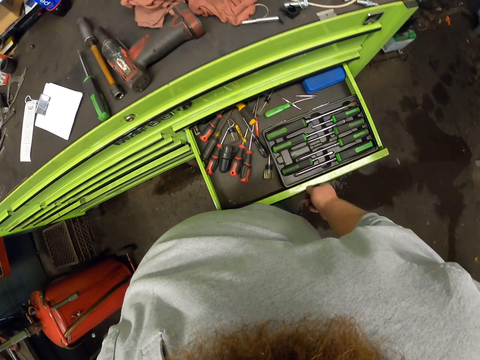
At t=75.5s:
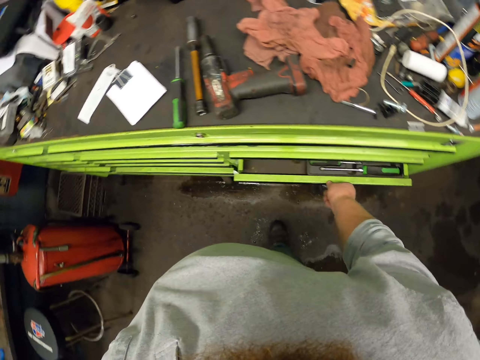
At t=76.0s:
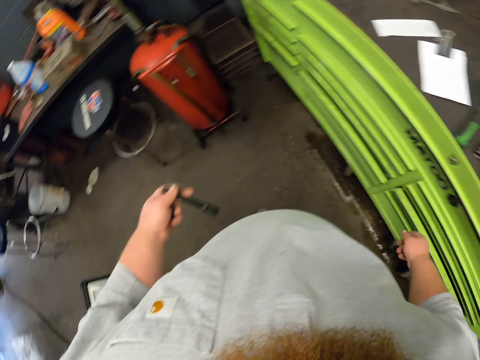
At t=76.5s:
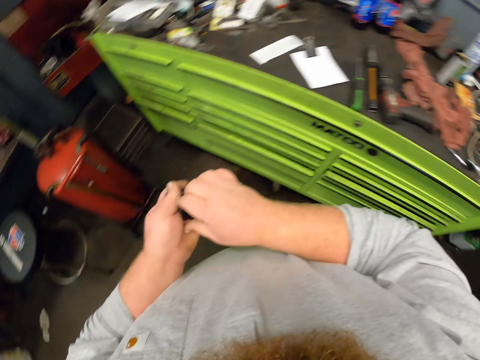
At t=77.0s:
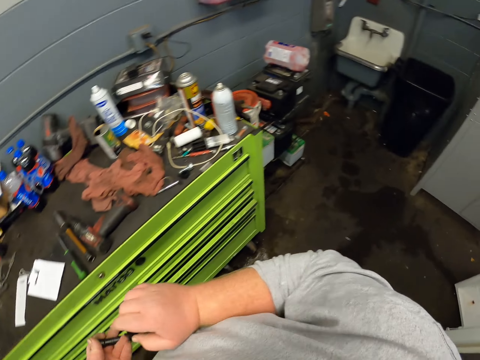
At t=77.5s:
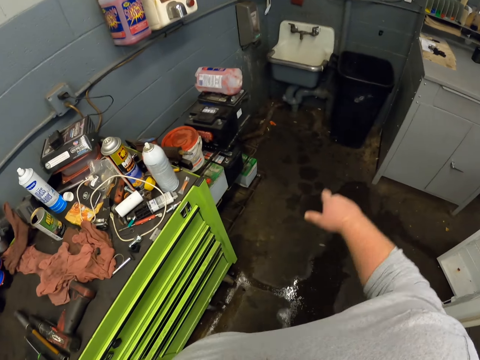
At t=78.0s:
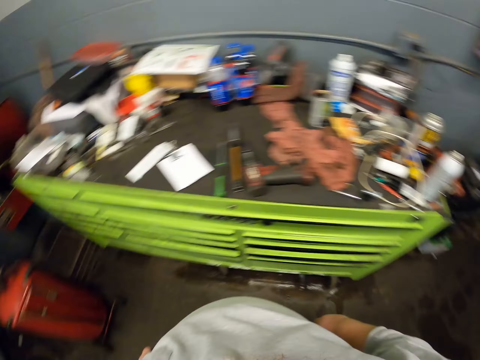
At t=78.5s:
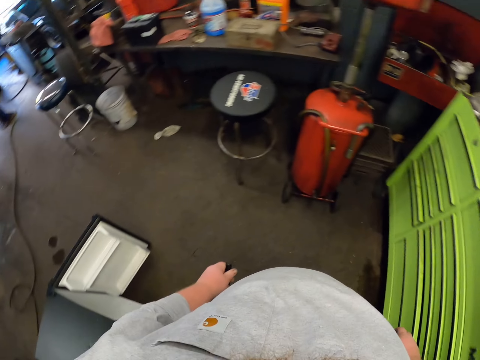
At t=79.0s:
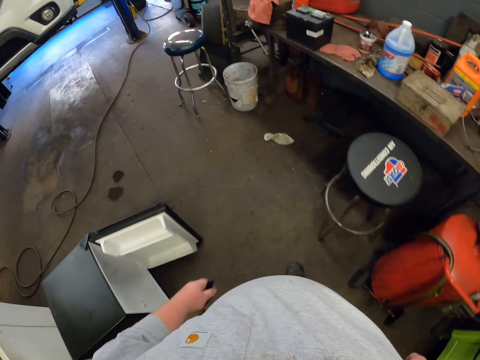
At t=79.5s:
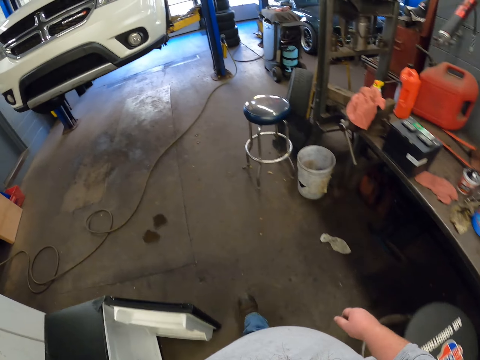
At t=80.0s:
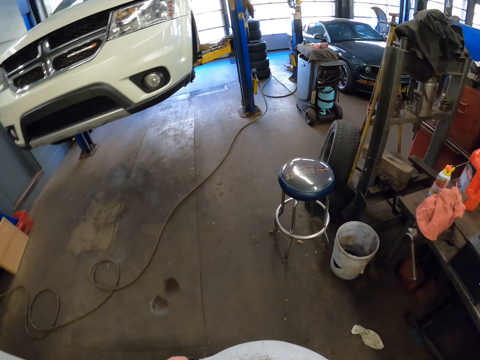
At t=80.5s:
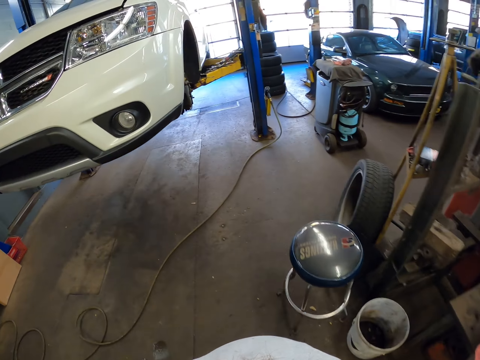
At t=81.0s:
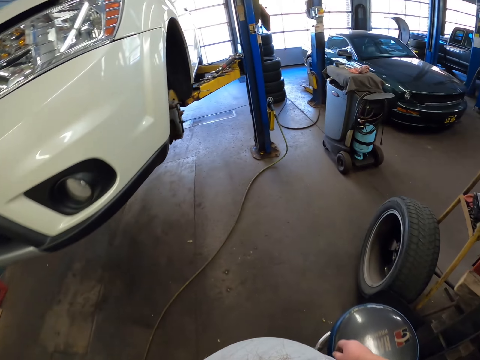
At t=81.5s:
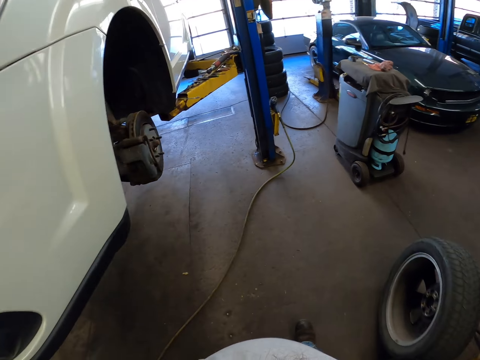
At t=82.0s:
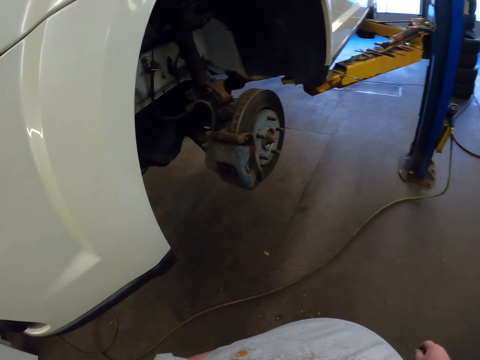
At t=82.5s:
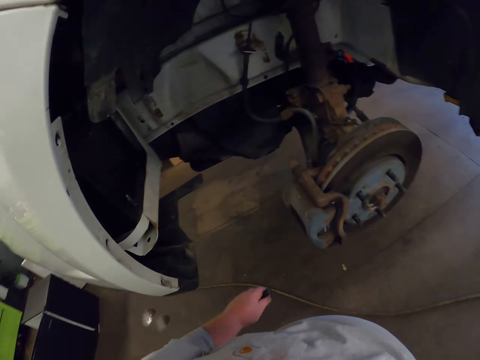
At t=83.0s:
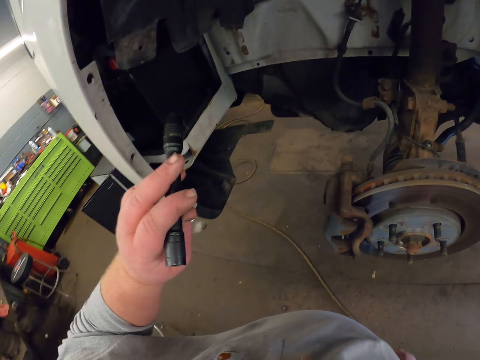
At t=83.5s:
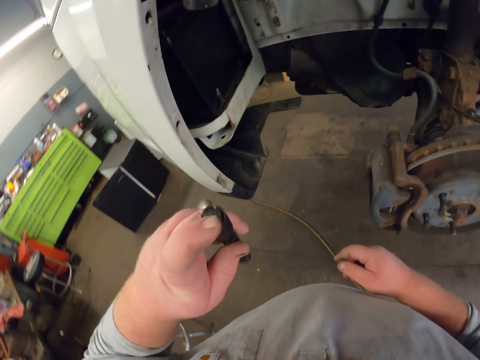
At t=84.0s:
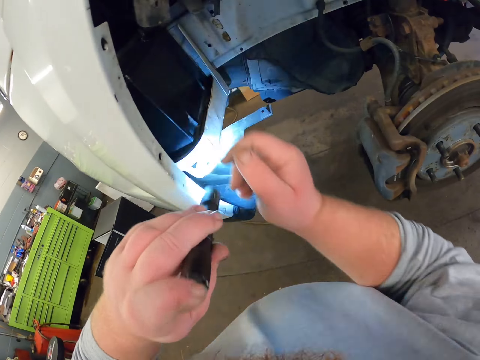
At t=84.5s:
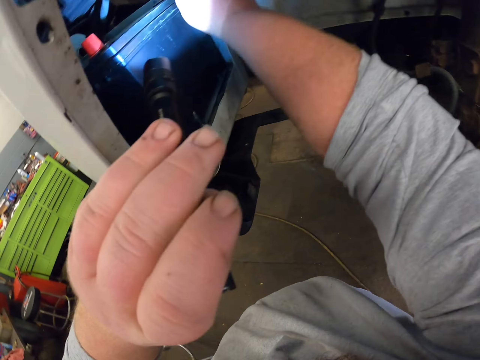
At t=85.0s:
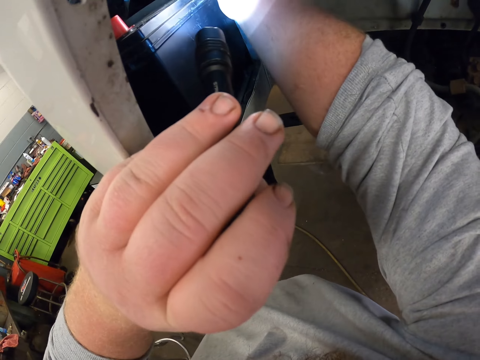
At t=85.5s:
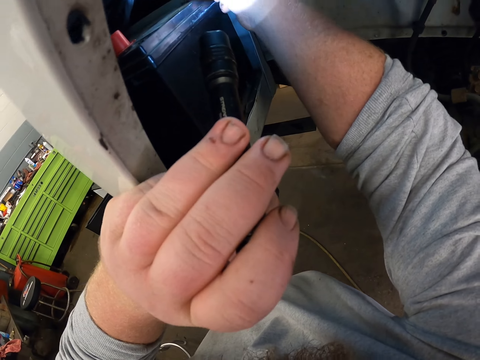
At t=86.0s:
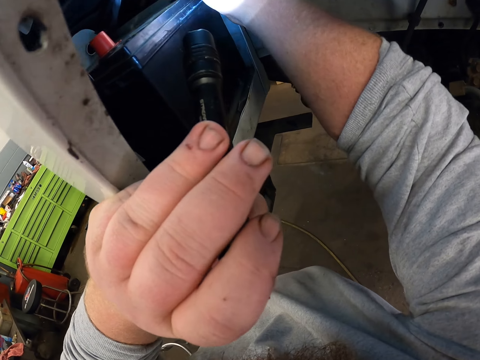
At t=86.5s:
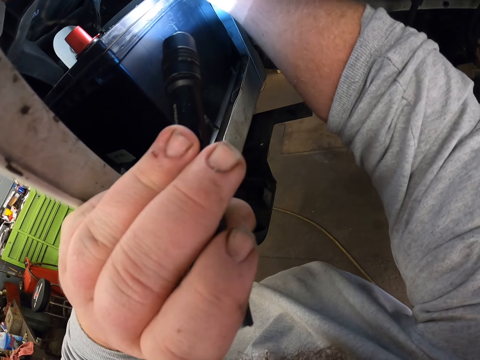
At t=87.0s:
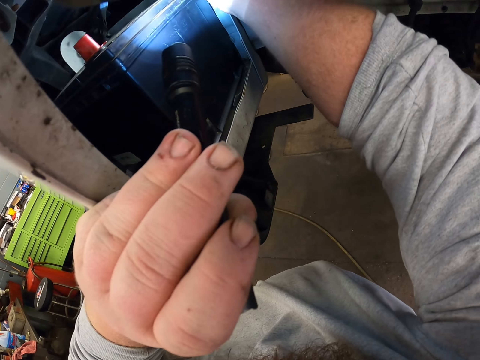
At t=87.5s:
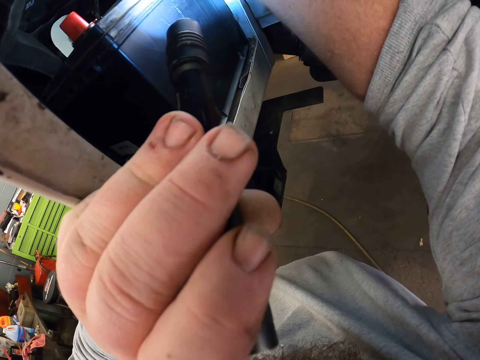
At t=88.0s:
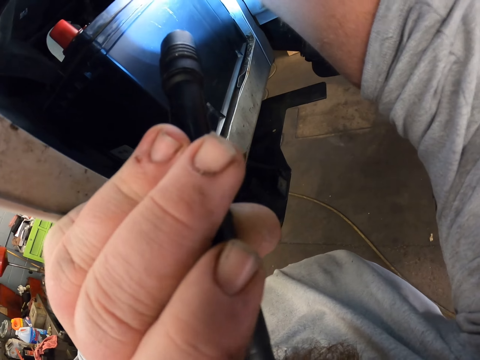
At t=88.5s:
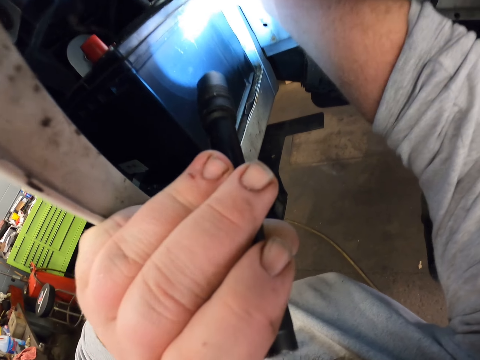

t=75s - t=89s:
The camera wearer closes the drawer. He places the bolt in his right hand. He throws the bolt in the dust bin. He walks towards the car in the workshop. He turns the flashlight on. He reflects the light from the flashlight on the car.

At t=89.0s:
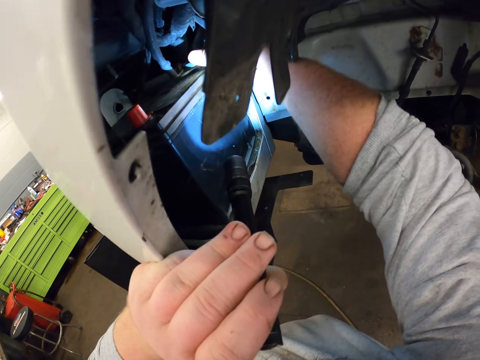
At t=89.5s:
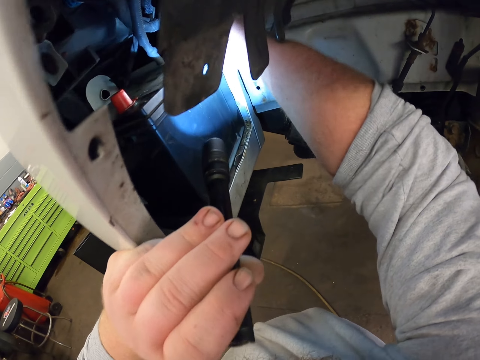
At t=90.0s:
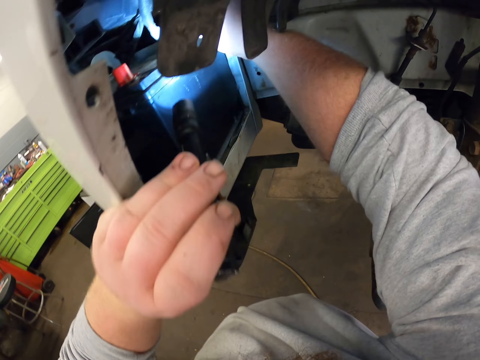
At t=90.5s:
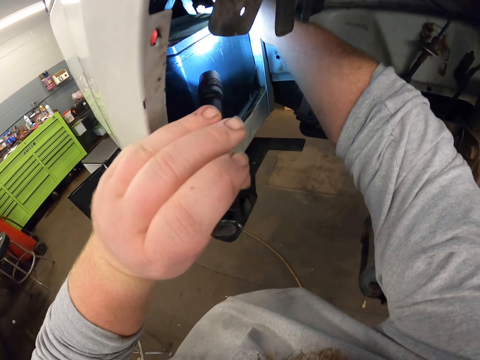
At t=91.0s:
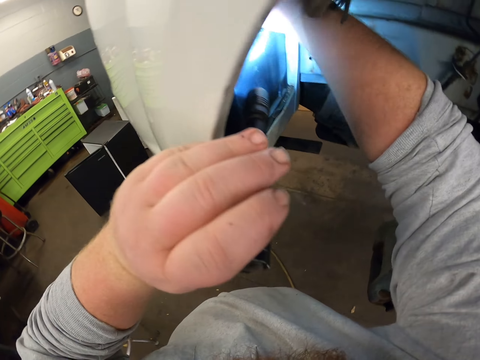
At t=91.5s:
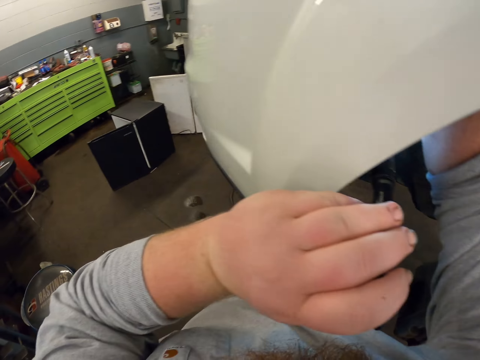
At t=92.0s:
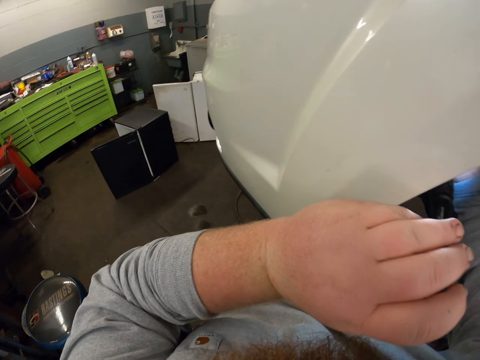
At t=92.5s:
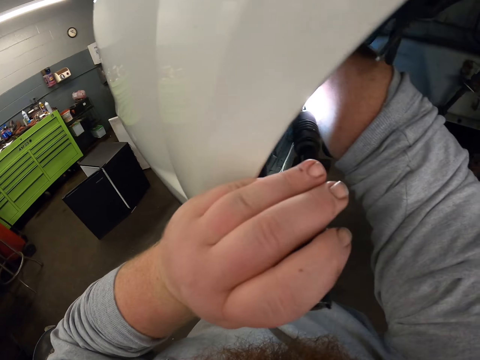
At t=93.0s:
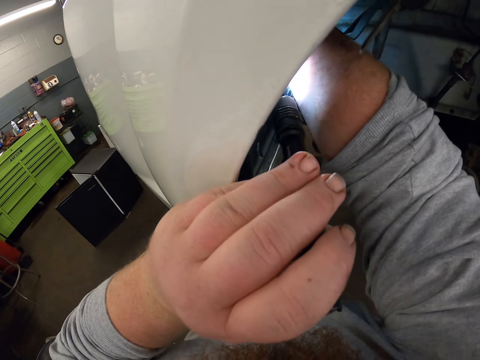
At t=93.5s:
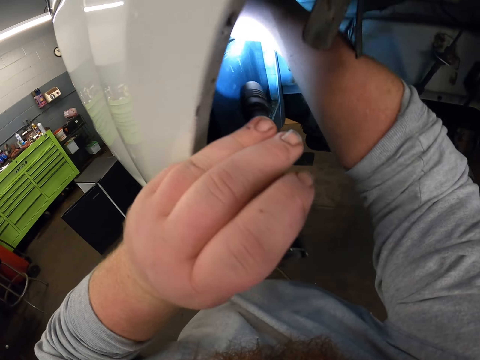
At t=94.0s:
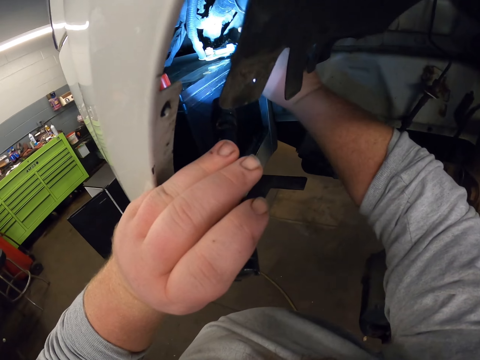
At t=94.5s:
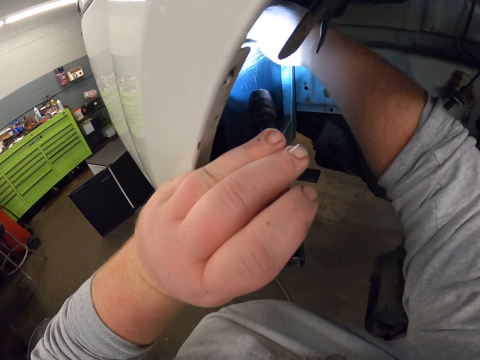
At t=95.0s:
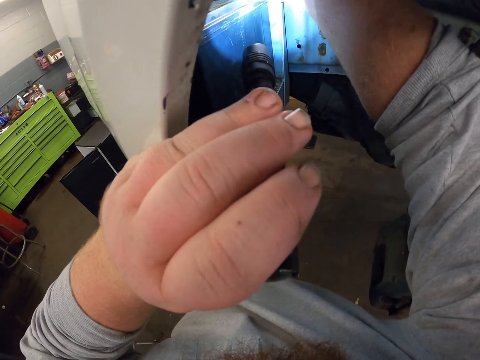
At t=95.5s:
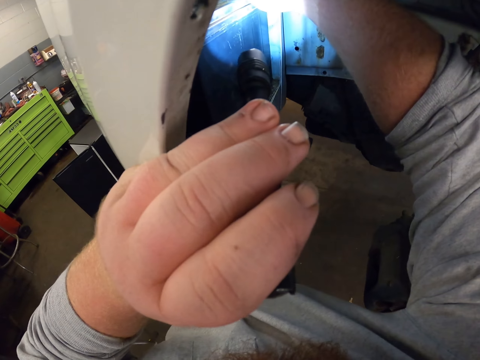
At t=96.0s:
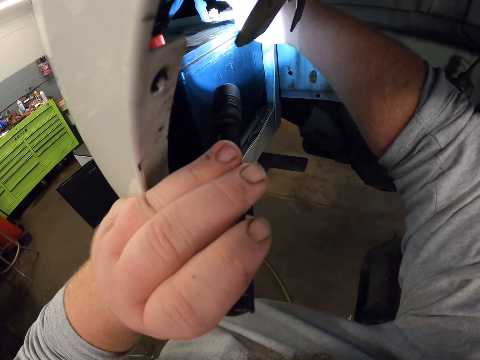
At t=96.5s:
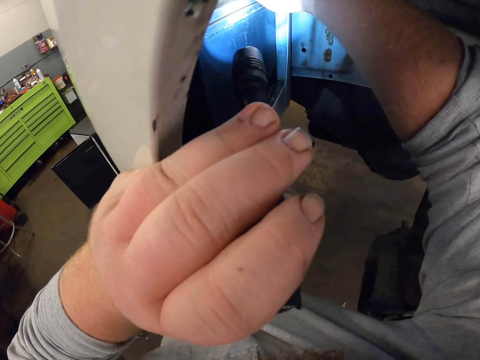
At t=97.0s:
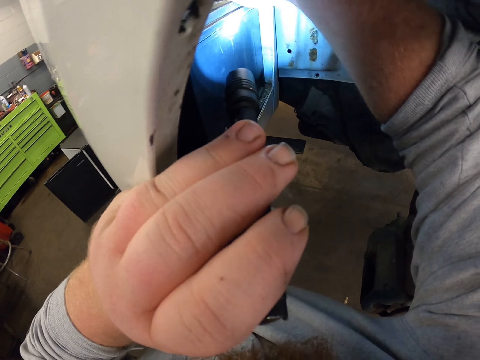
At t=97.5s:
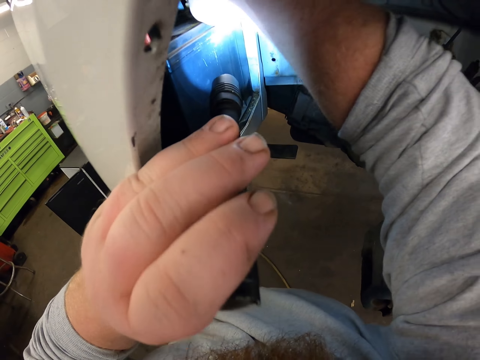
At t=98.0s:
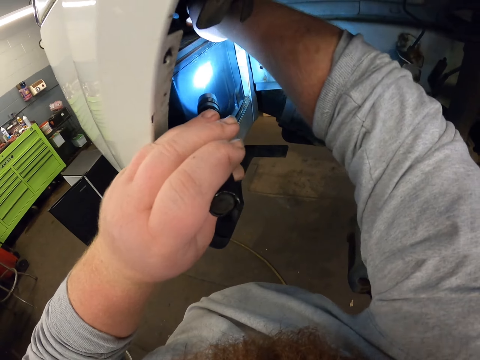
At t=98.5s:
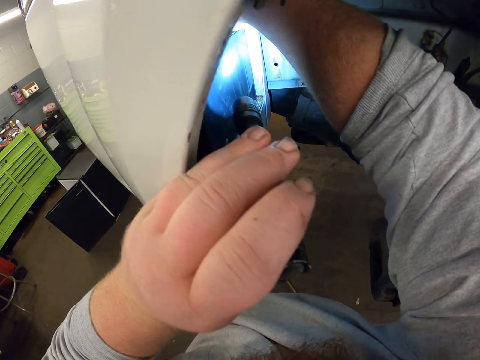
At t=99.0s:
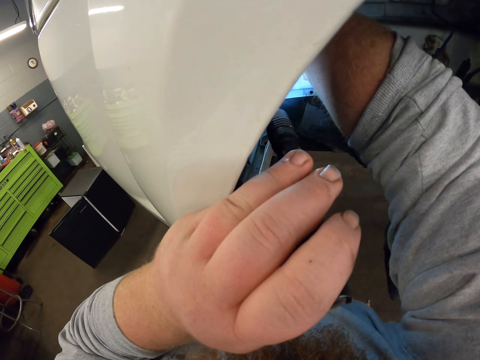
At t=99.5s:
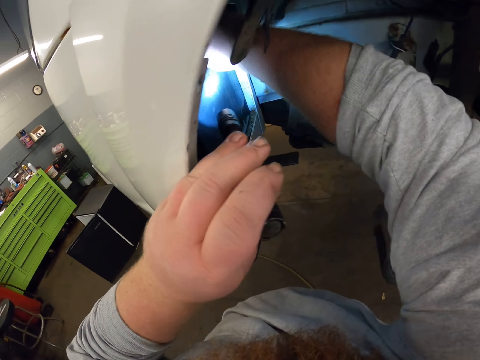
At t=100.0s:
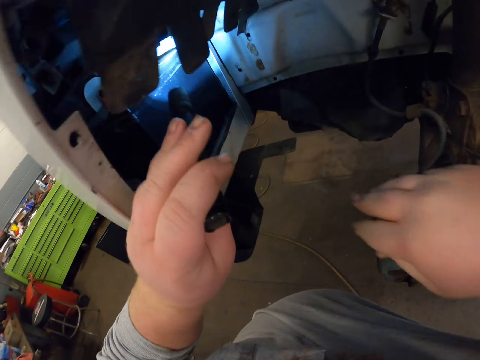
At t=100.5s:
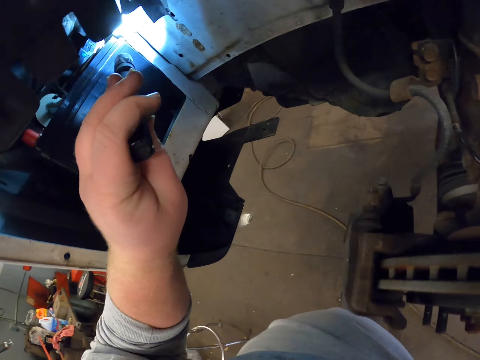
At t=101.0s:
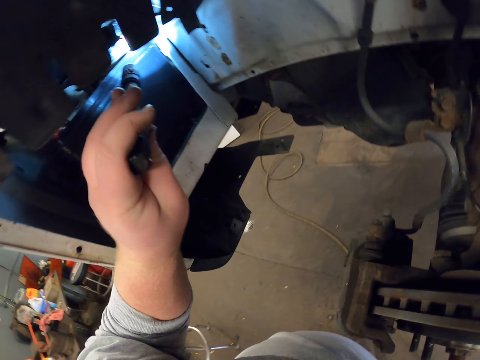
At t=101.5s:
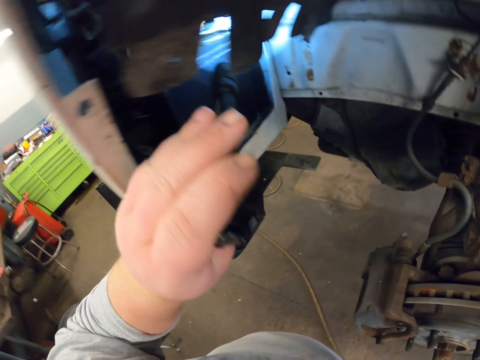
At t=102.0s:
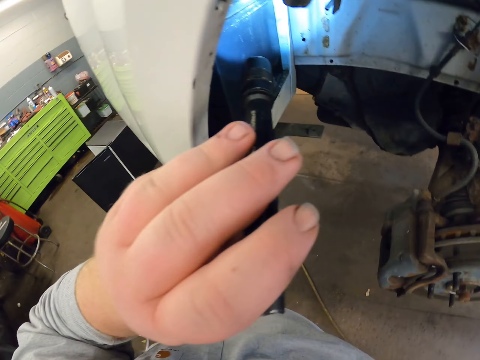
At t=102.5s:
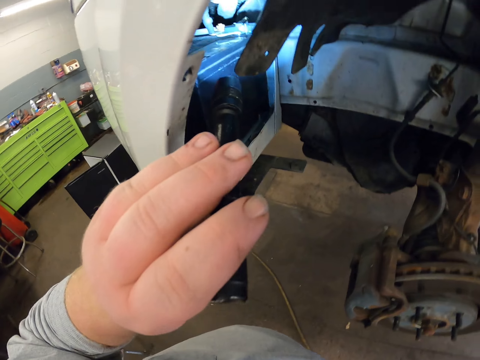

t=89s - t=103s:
The camera wearer stares at the floor. They reflect the light from the flashlight on the car.
